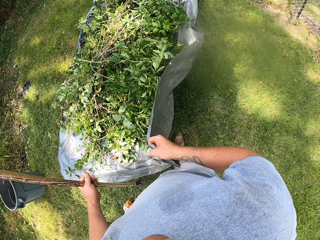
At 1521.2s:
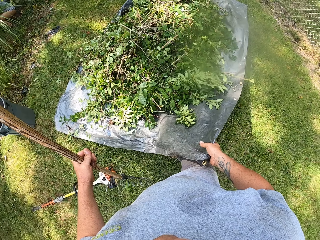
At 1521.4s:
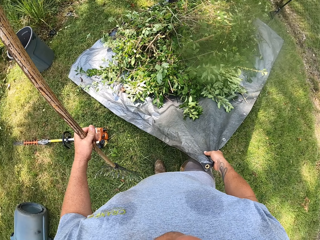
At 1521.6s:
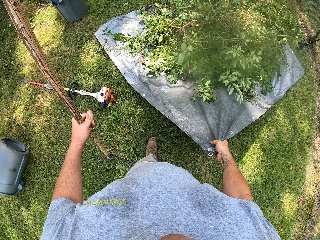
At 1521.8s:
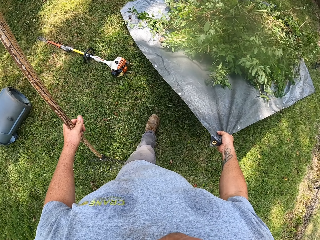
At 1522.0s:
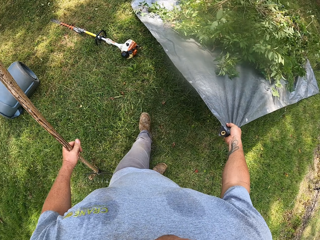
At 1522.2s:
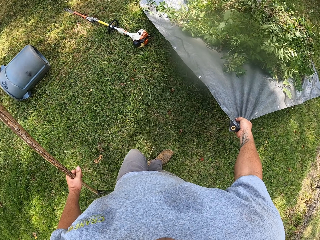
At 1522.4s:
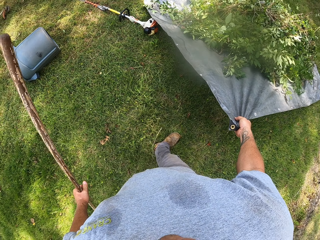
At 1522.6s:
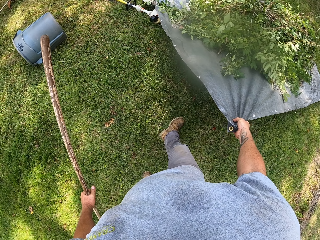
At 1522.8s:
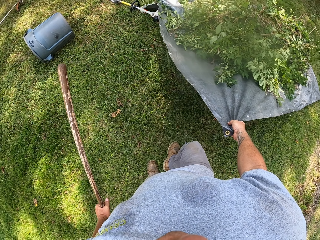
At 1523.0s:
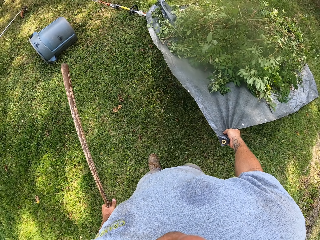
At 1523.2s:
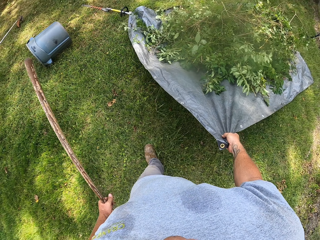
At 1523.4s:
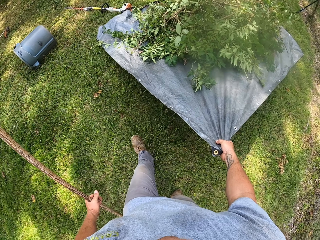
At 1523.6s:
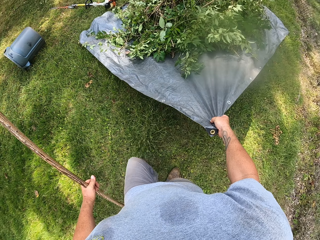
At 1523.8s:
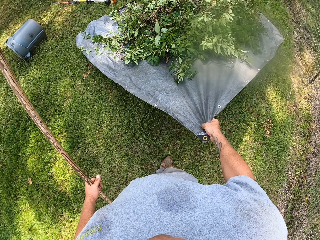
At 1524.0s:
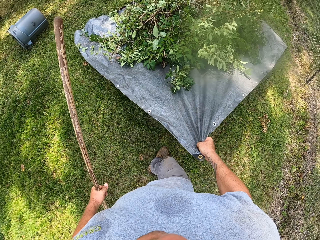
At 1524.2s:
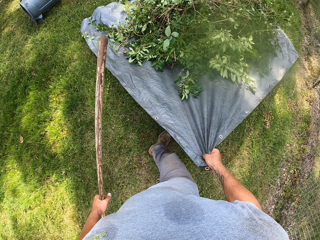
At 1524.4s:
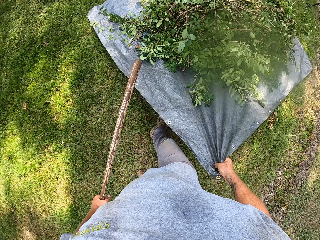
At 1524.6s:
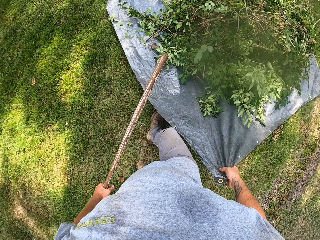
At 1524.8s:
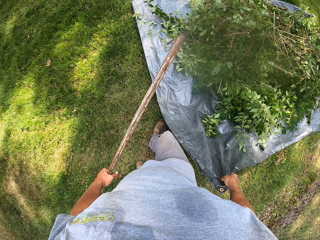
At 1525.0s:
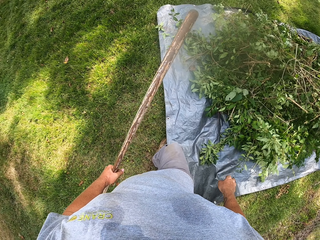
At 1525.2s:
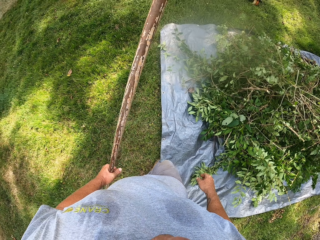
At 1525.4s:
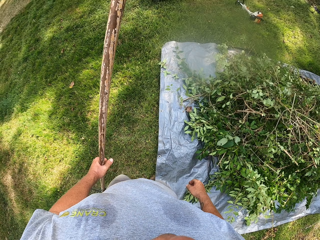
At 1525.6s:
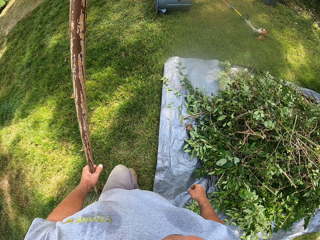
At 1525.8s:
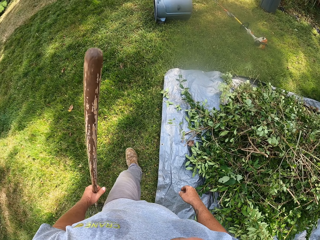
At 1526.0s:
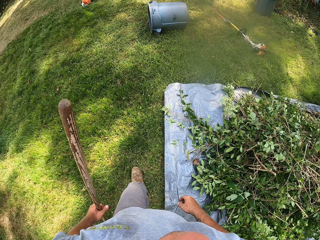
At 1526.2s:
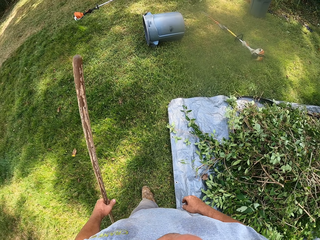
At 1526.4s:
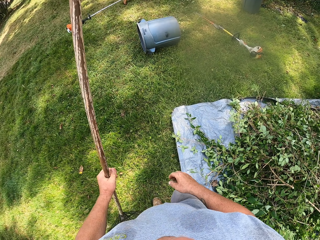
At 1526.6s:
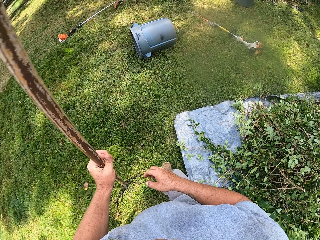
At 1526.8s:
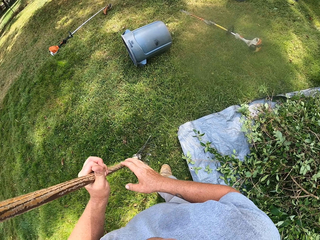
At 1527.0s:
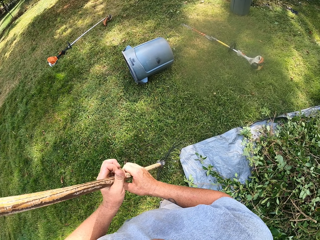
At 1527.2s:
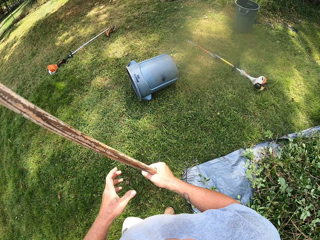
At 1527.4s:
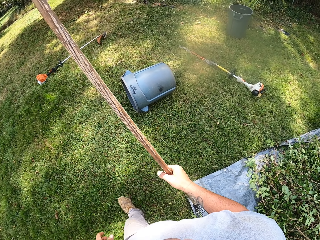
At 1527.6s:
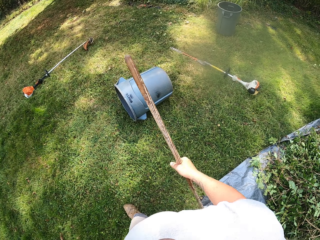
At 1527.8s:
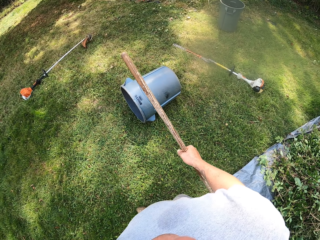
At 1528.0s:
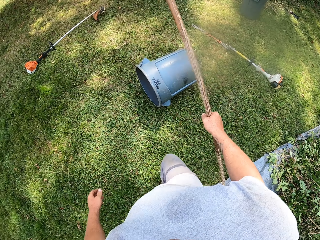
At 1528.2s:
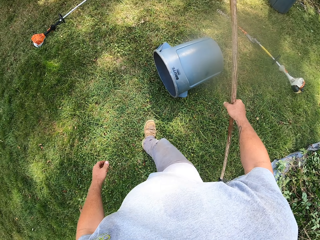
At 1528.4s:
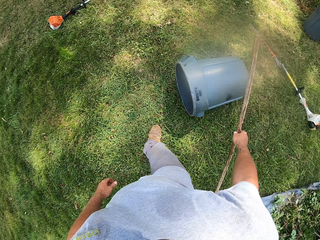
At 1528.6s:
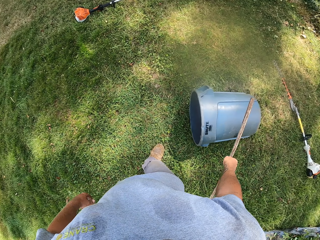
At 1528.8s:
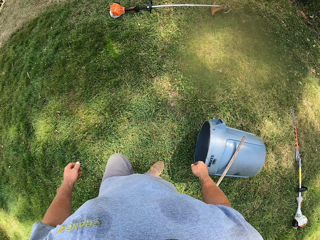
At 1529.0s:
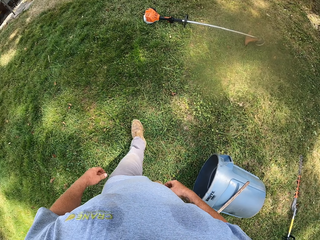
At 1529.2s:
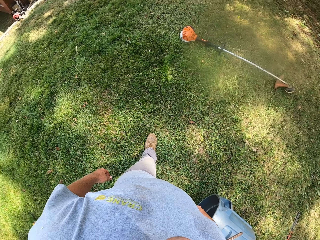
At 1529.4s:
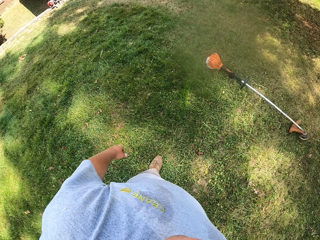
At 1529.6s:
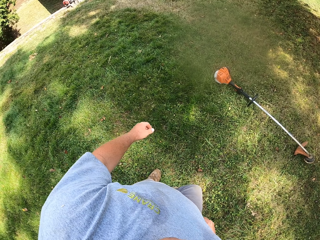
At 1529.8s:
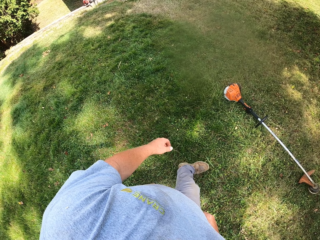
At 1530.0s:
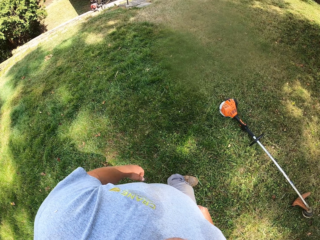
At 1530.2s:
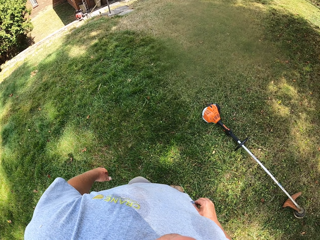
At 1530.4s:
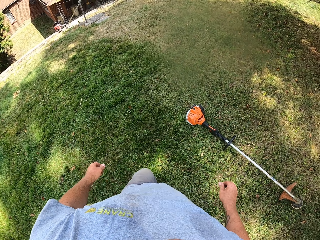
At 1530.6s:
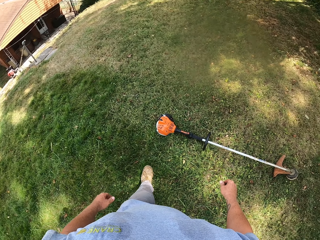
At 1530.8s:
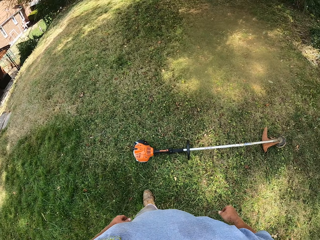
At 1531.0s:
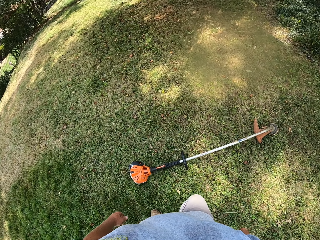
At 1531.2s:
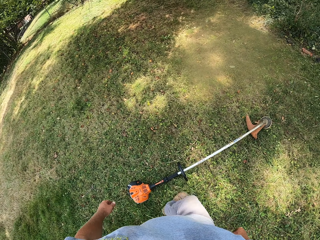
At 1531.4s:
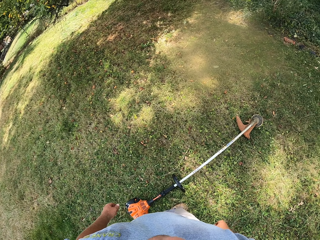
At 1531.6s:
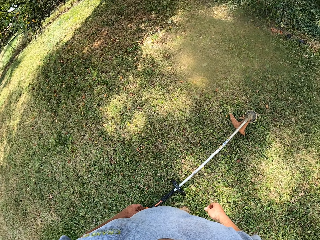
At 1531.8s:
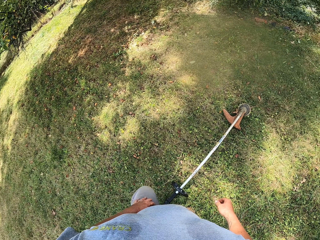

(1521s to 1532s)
The camera wearer moves garbage on the ground with a sack. They walk towards the grass trimmer. They drop the rake on the ground.

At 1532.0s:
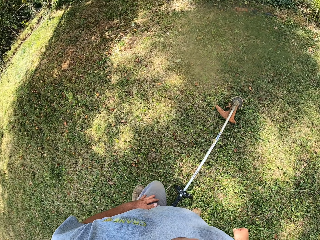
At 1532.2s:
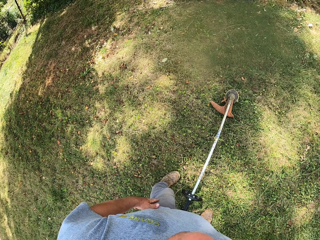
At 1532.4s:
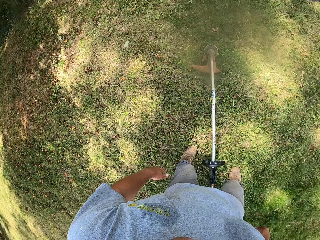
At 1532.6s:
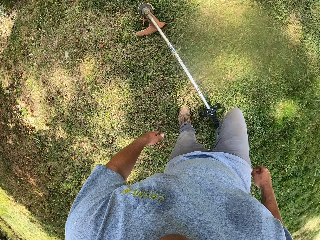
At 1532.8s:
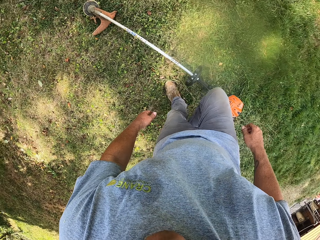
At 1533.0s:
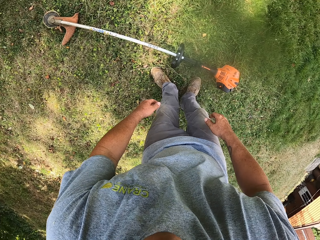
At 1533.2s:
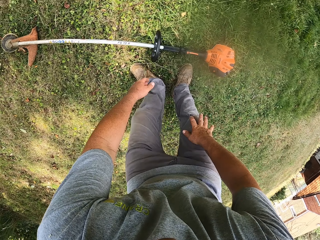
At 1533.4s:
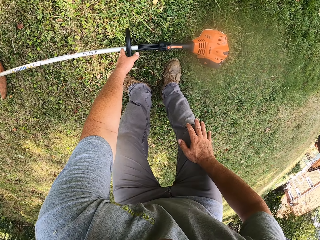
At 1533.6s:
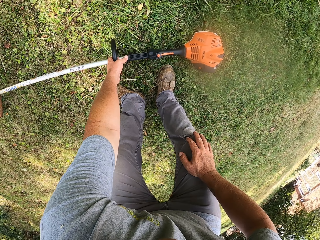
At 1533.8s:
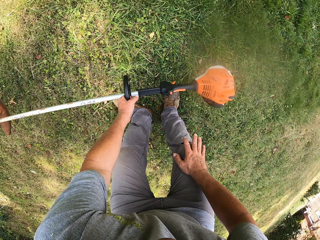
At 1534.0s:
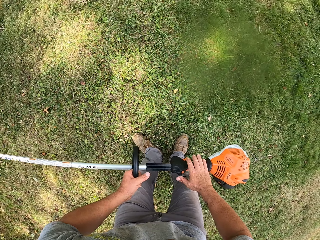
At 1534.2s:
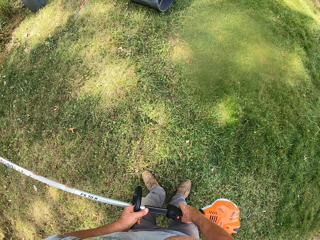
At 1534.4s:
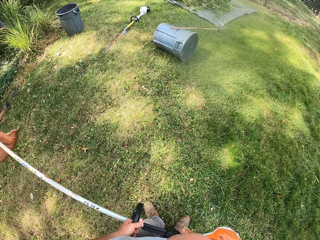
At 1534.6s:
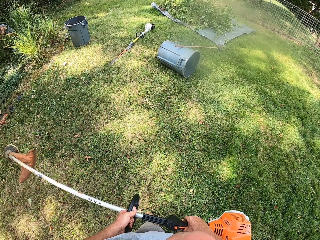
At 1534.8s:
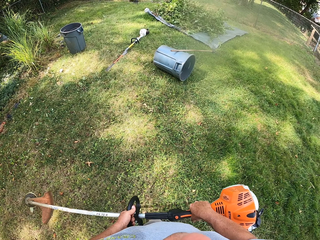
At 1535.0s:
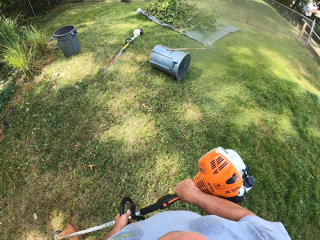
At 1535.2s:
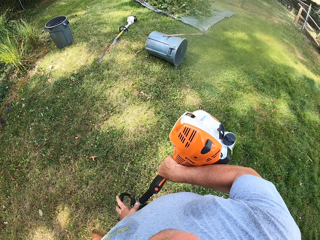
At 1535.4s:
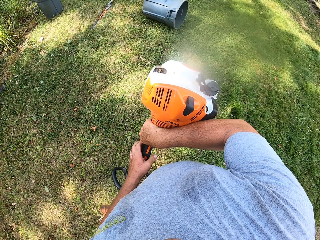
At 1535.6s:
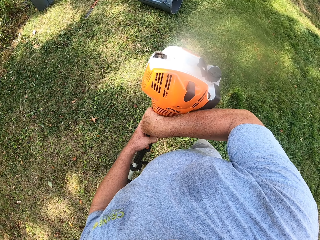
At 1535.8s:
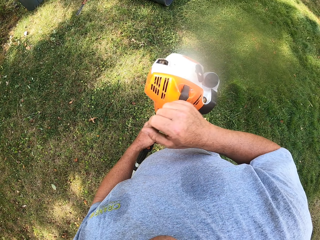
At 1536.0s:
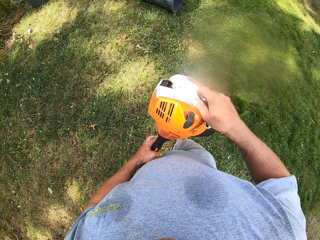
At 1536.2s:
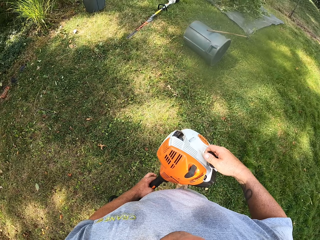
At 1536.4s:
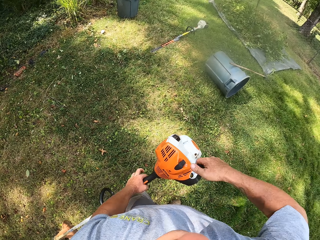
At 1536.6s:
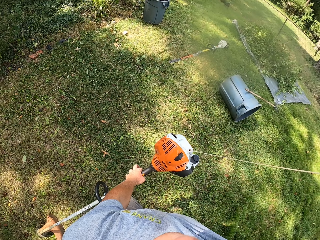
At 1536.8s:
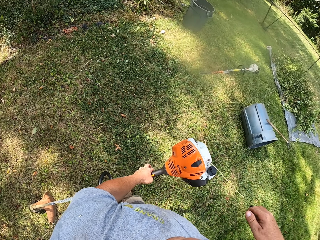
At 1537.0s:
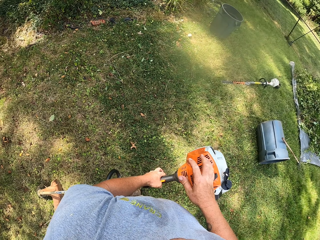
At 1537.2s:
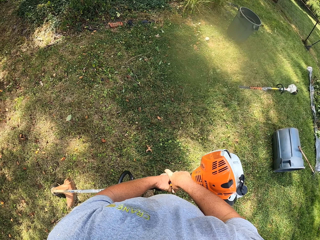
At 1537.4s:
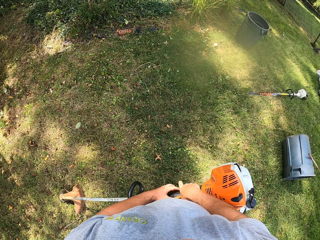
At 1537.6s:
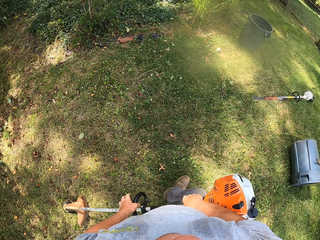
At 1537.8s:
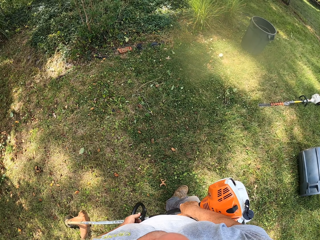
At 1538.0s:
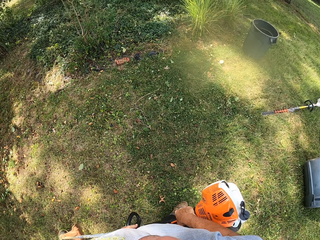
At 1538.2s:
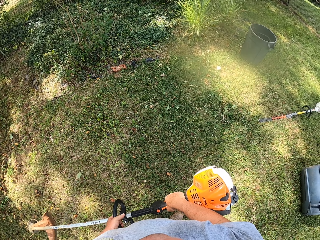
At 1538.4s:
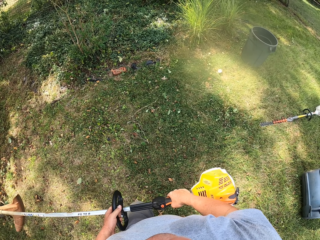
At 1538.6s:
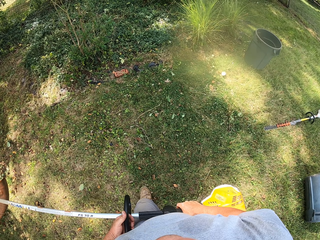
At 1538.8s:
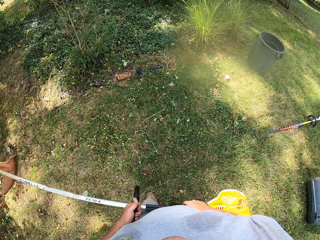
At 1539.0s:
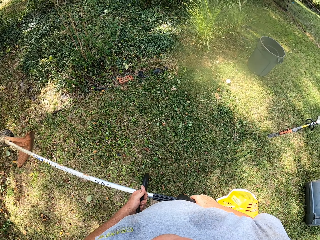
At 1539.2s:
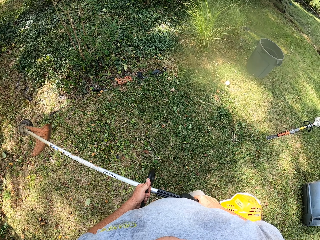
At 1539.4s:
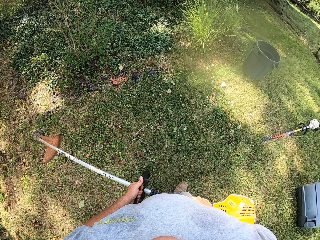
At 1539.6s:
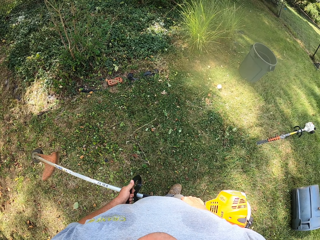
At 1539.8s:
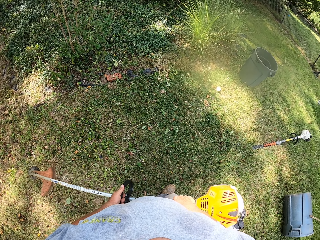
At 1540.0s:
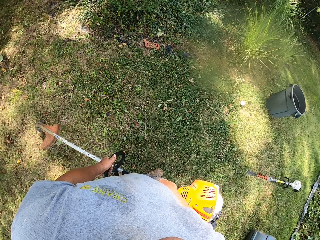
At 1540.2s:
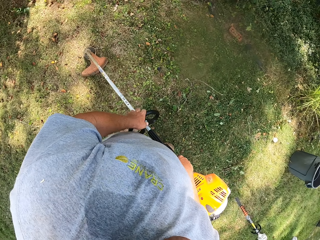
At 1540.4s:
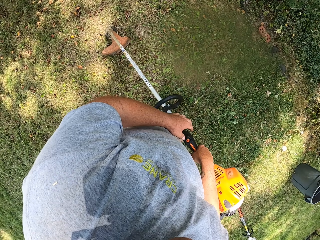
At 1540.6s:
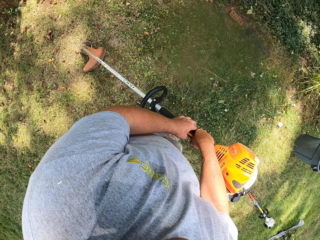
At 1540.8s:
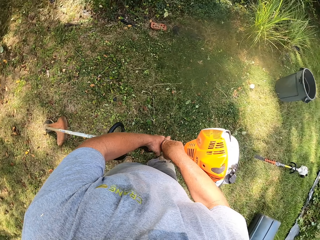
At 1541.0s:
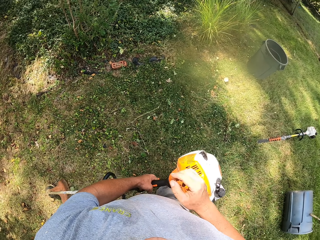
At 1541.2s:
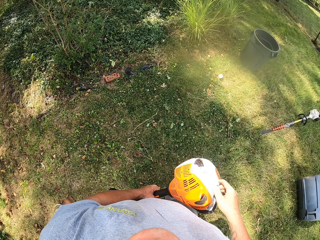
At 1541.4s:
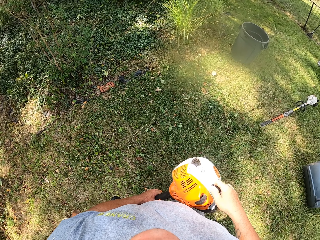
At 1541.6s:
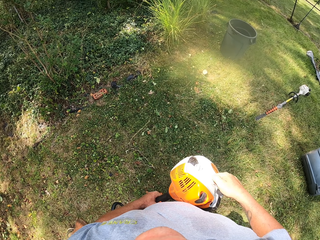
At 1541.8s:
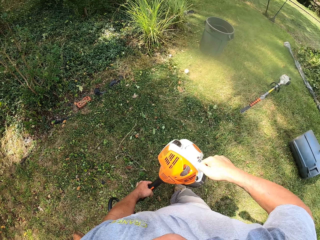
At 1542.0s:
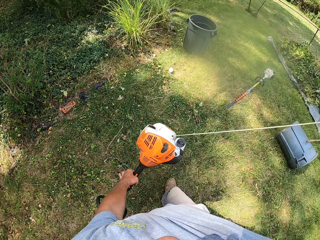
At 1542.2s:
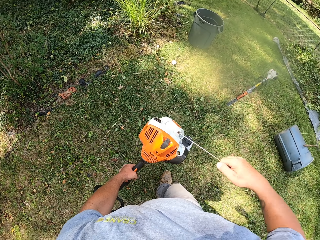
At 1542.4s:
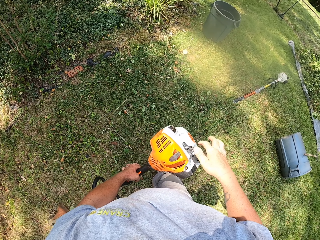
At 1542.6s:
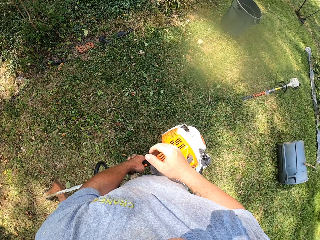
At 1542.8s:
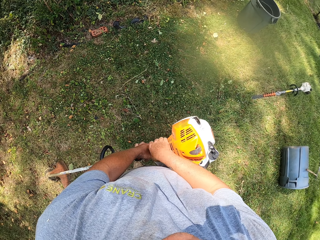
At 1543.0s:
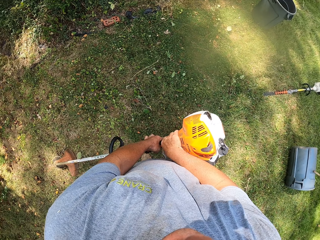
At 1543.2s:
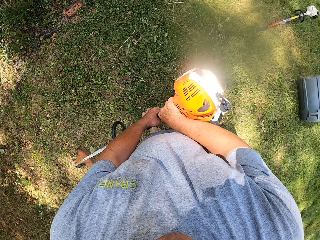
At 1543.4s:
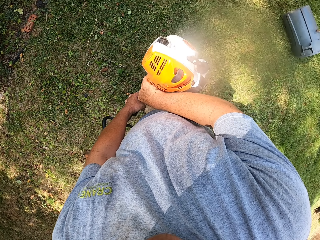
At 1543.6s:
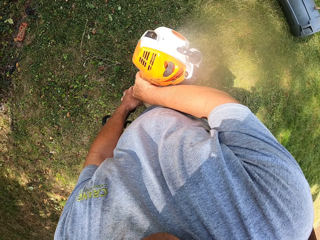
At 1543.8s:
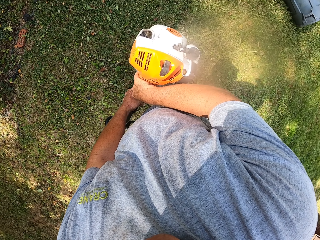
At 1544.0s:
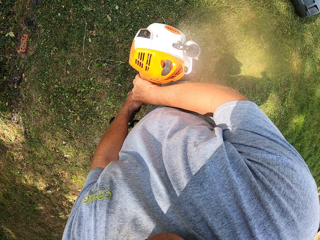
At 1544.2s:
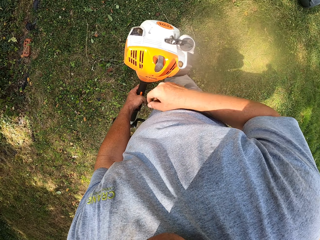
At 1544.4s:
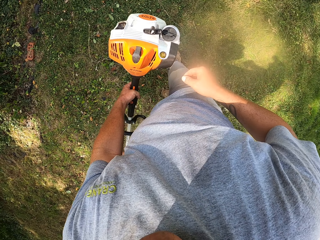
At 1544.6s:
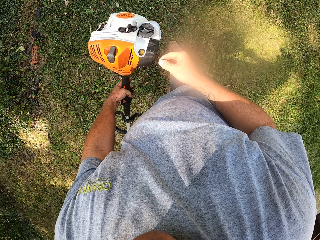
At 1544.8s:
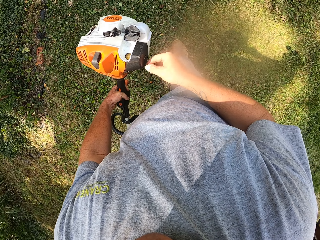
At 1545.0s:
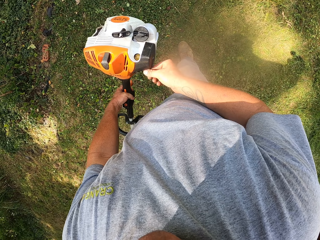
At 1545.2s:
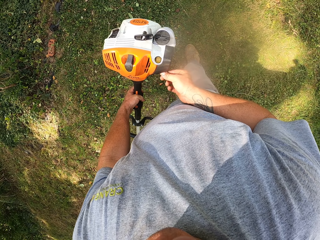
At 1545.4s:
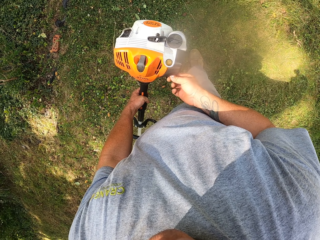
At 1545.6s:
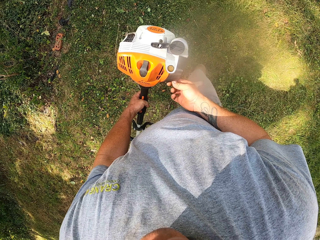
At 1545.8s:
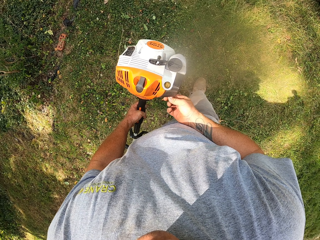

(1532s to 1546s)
The camera wearer picks a grass cutter machine from the ground. They turn on the grass cutter machine. They move with the grass cutter machine. They place the grass cutter machine on the ground. They turn on the grass cutter machine.
